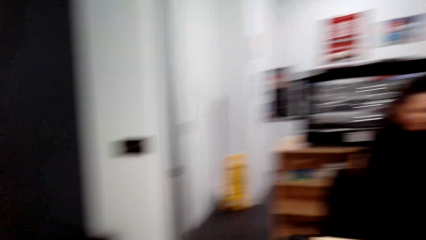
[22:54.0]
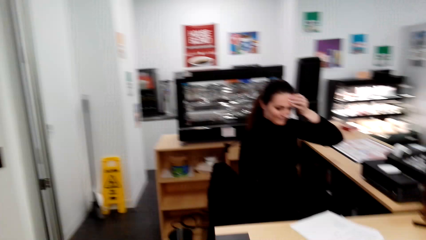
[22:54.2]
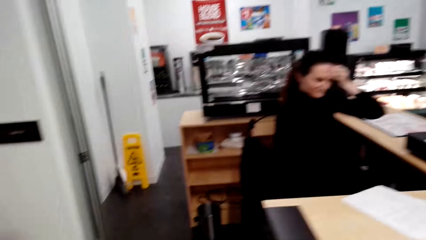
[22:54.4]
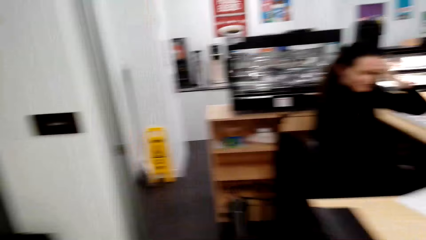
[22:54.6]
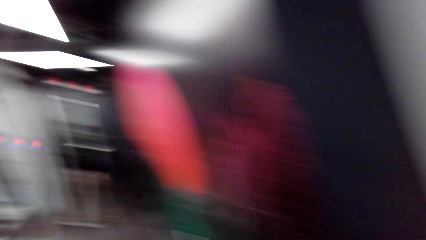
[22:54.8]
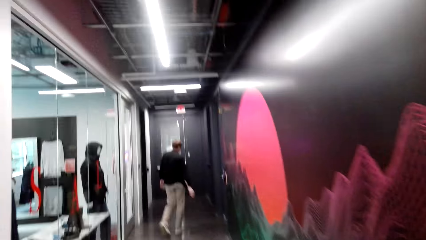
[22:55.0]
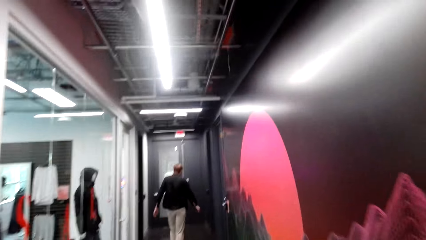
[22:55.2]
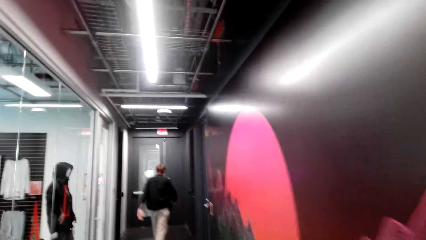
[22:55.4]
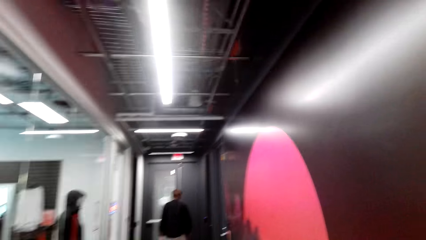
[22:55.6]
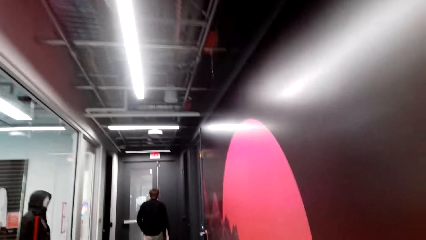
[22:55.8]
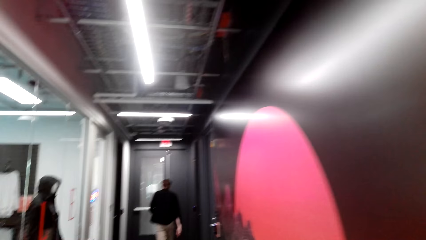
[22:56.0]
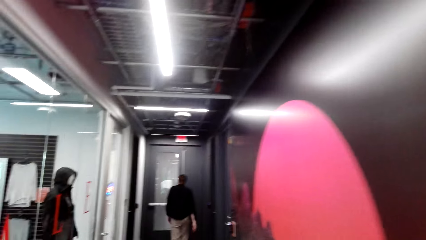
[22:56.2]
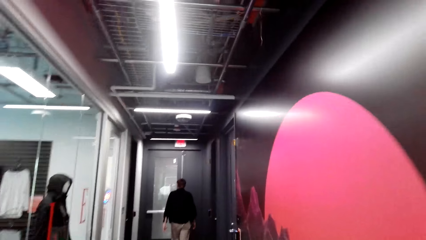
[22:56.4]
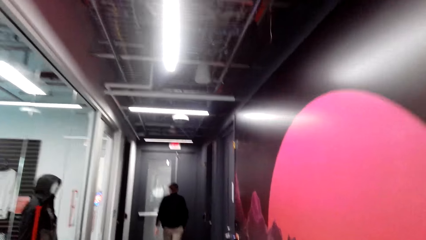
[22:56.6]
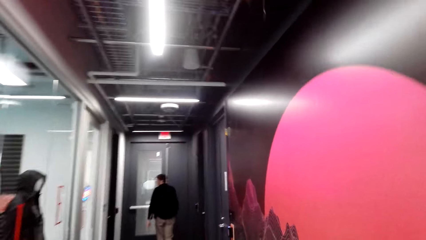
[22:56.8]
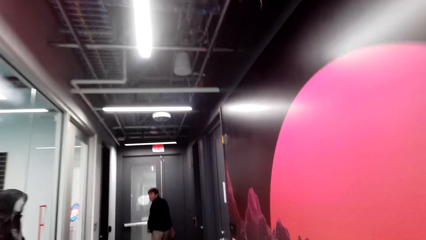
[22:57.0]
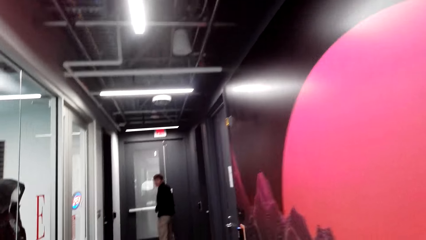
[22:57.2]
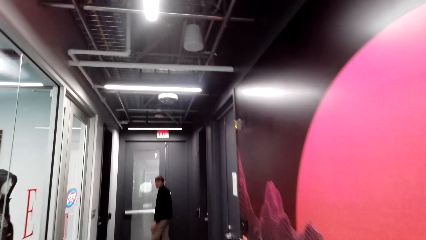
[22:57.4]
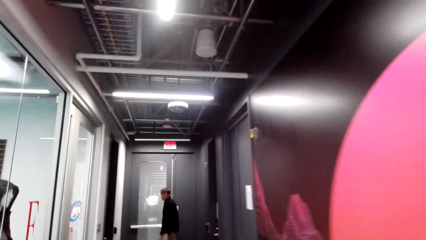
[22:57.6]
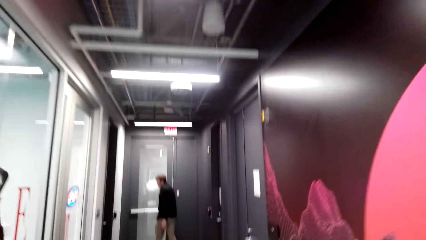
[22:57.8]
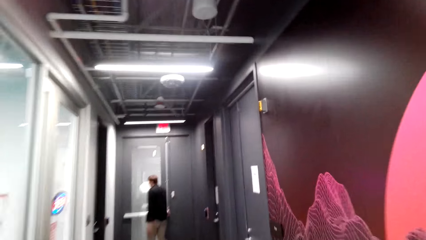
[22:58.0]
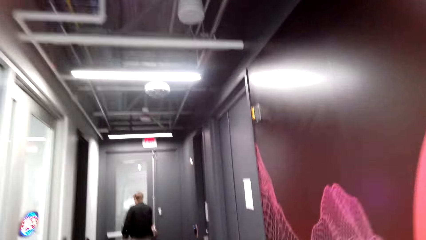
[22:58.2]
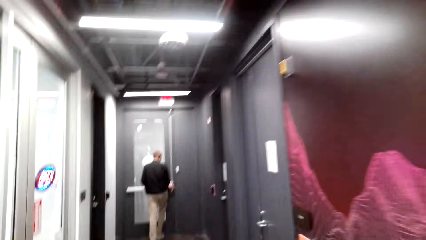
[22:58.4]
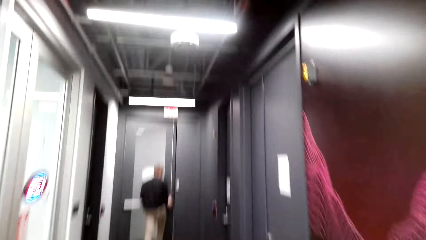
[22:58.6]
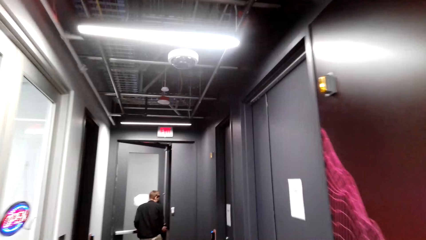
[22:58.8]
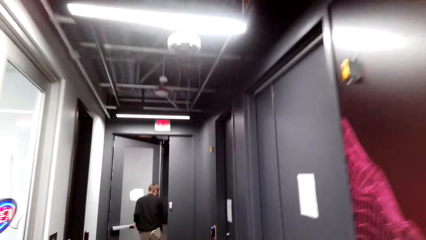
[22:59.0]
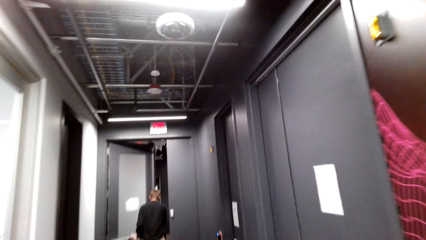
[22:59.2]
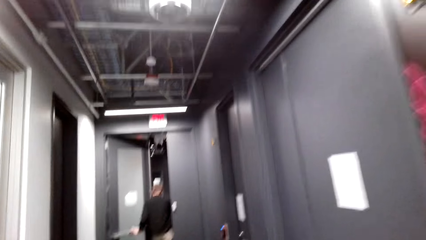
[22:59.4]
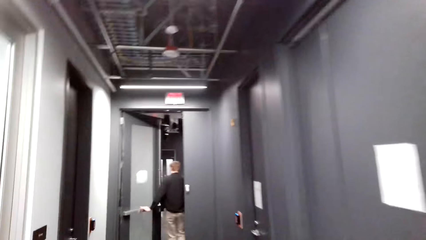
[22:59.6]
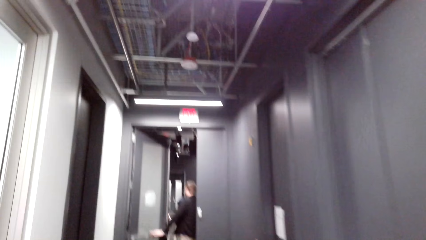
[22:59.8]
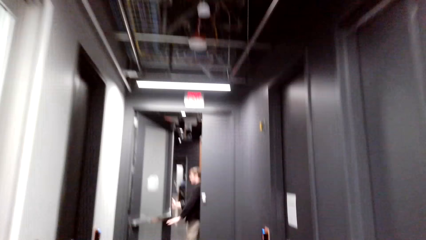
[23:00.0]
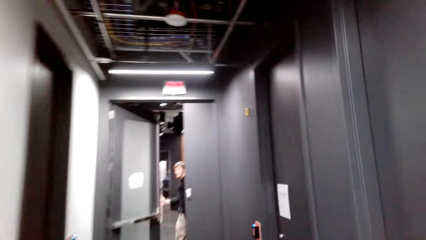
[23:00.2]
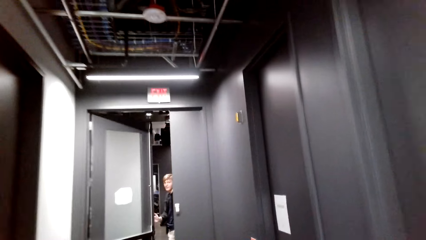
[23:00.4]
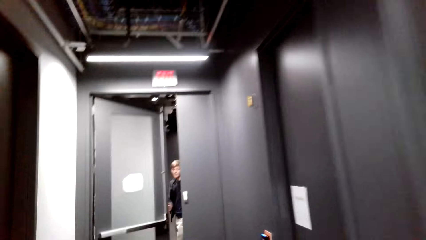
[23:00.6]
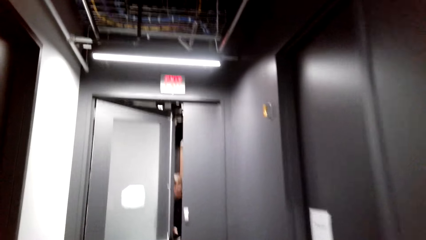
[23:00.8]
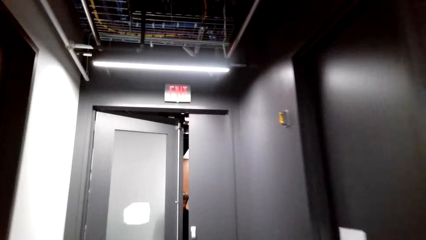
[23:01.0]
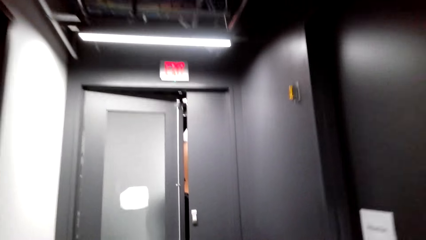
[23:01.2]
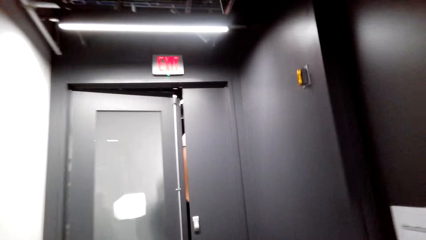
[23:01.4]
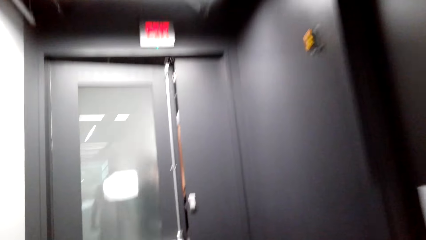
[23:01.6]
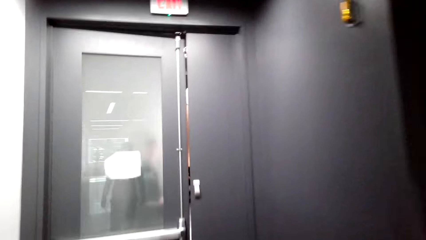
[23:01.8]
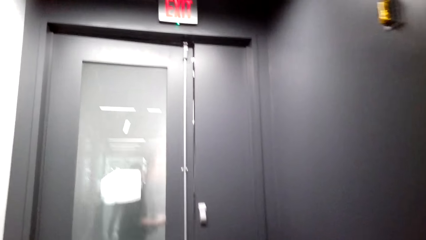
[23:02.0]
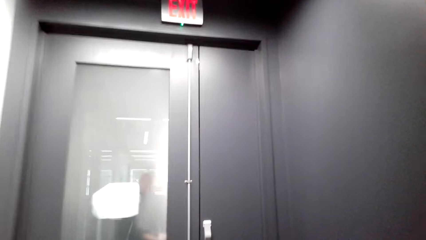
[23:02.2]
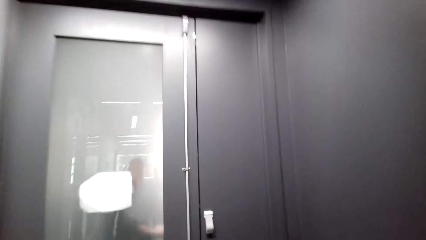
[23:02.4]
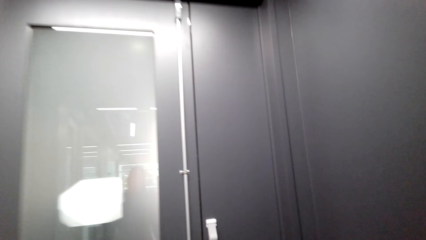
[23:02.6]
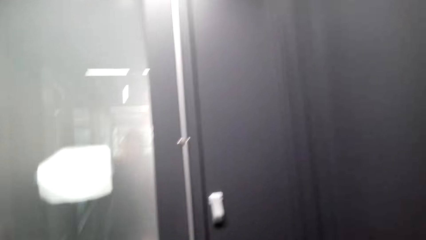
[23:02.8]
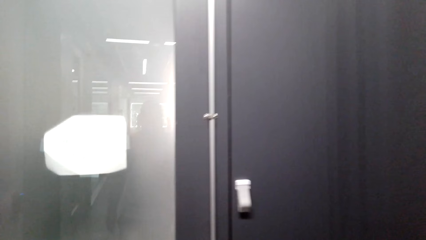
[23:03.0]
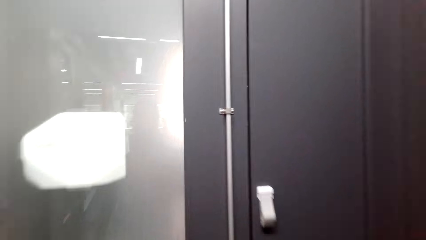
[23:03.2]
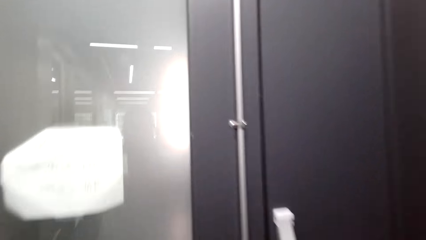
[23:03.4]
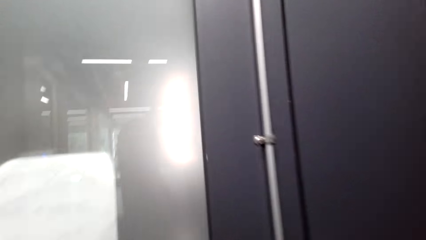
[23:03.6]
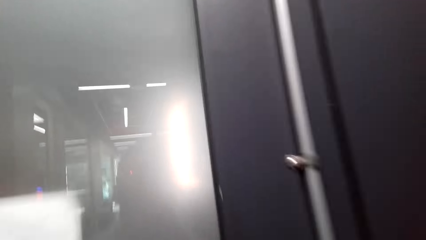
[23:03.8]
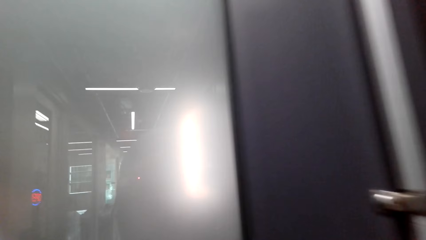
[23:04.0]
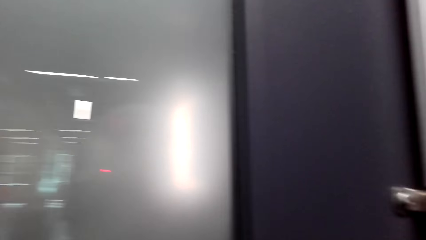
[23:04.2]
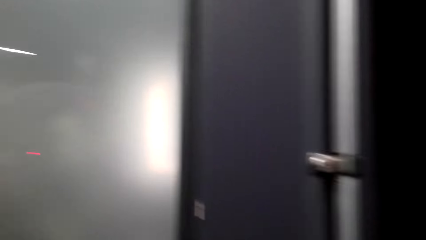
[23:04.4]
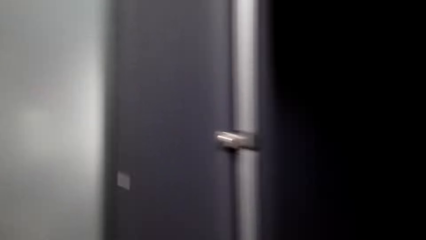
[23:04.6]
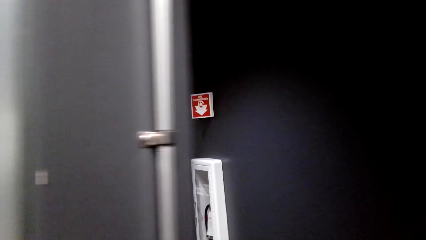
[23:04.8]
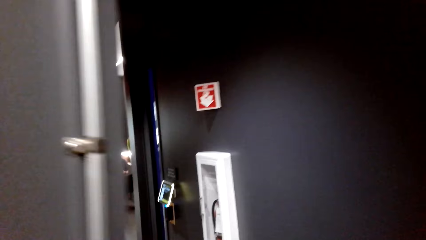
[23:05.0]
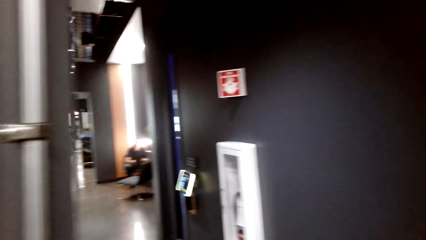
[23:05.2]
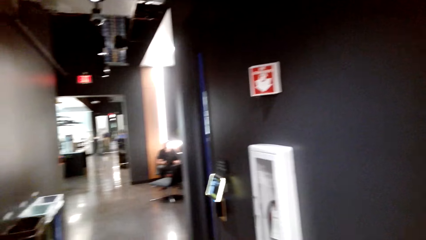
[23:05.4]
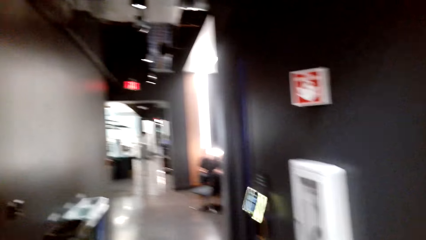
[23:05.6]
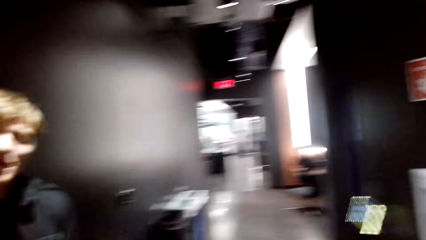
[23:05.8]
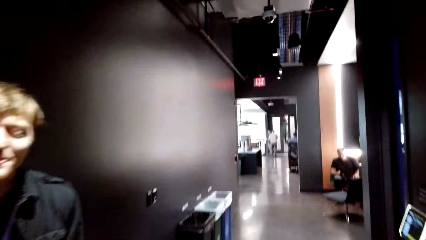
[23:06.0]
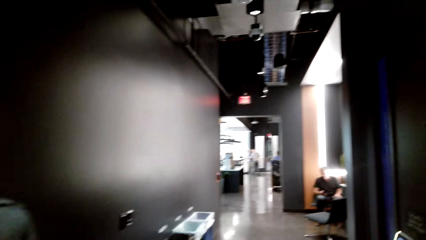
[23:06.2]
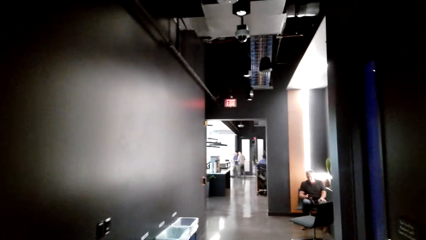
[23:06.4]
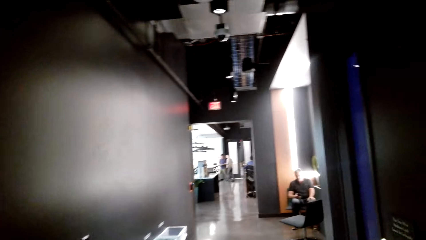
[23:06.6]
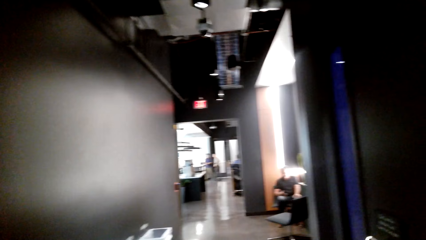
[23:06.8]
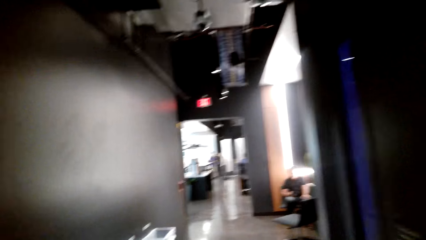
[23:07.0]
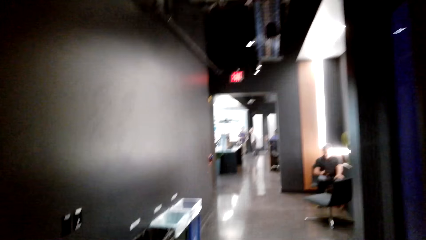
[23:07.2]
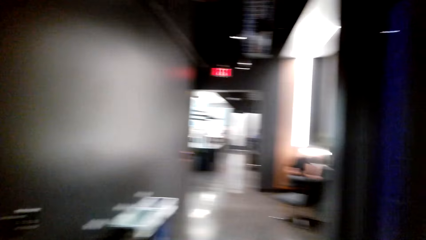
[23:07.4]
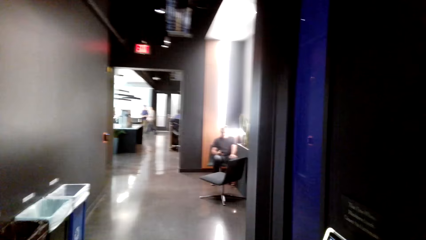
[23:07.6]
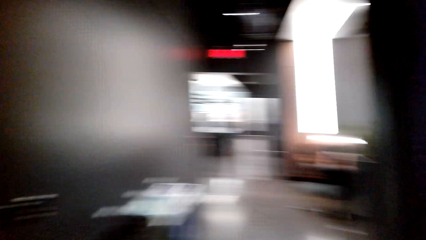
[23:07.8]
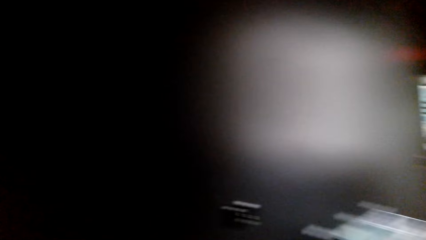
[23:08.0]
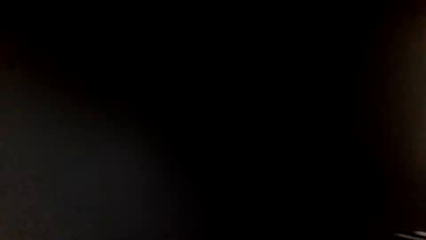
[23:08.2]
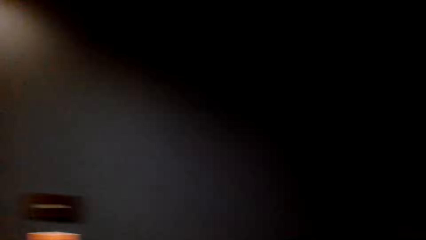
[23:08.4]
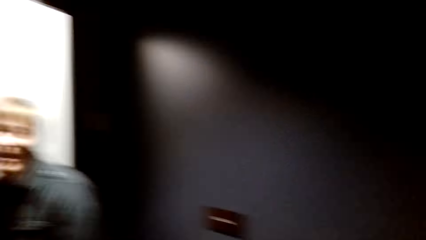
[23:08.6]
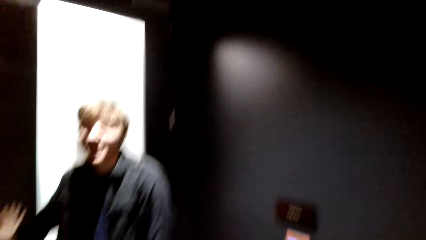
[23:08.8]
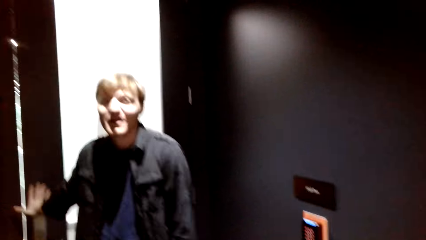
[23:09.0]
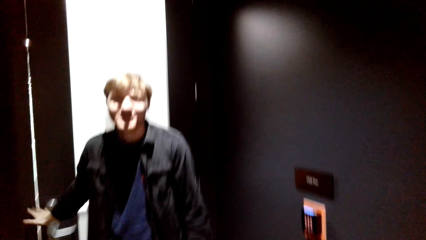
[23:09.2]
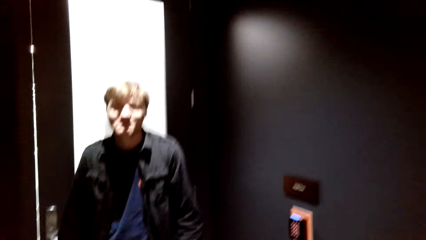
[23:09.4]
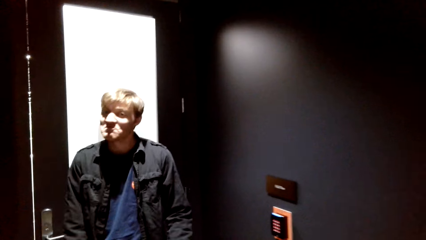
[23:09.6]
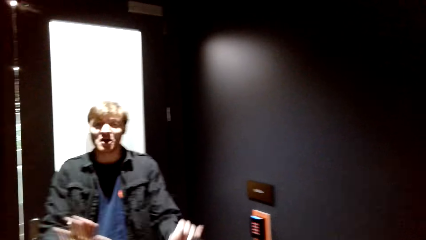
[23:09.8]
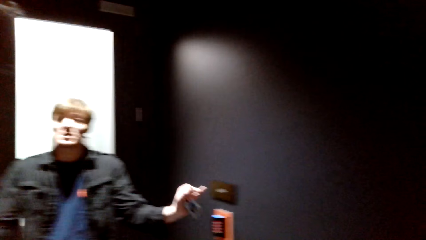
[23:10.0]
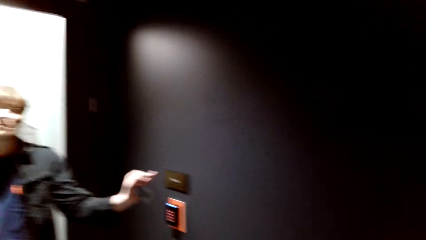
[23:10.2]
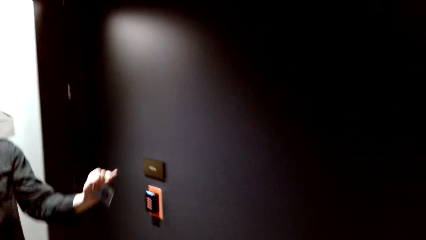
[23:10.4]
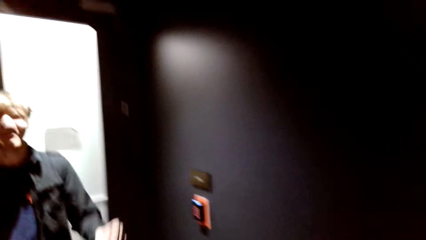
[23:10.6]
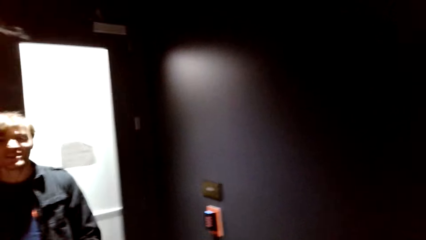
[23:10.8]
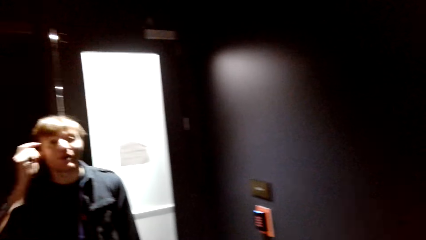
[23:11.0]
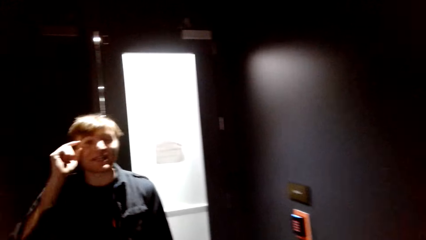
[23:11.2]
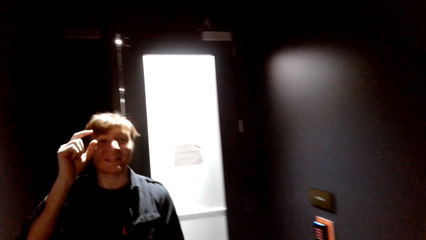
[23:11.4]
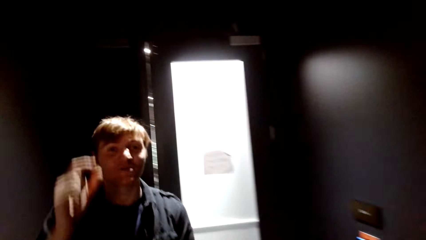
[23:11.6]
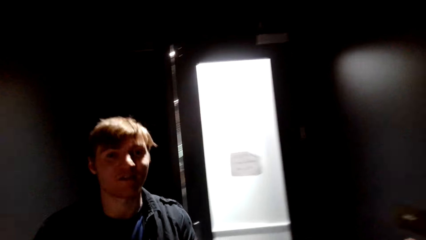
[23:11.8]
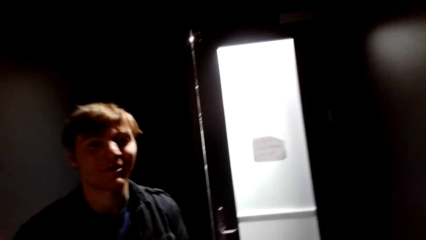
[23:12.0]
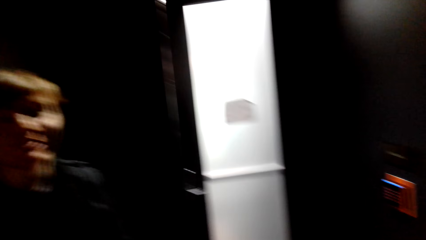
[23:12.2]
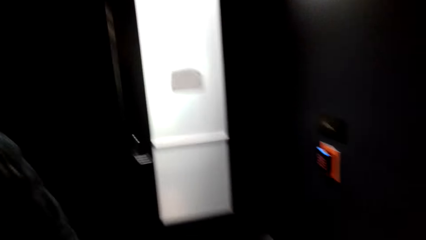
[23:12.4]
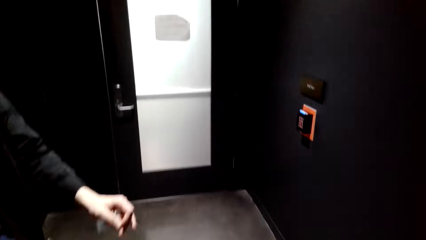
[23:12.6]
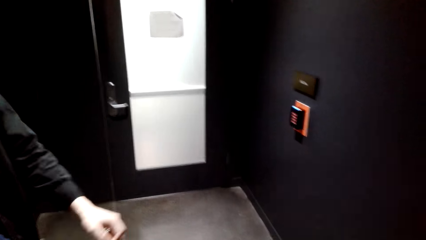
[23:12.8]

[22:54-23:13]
The camera wearer moves towards the door. A man converses with the camera wearer. The man opens the door. The camera wearer opens the door. They enter the room. The man converses with the camera wearer.
